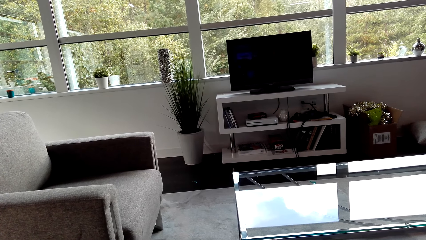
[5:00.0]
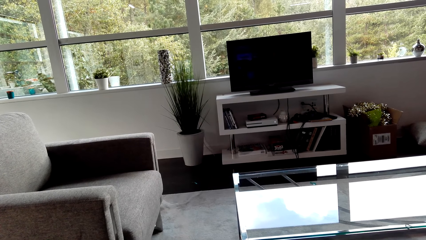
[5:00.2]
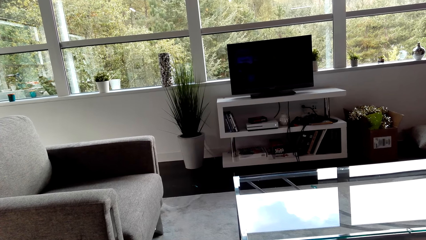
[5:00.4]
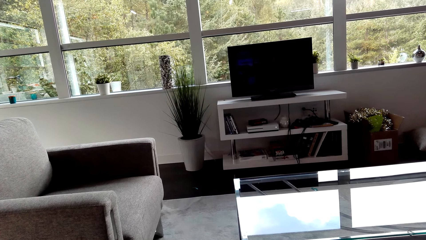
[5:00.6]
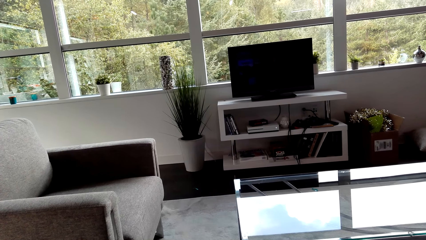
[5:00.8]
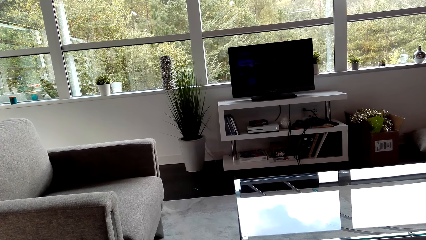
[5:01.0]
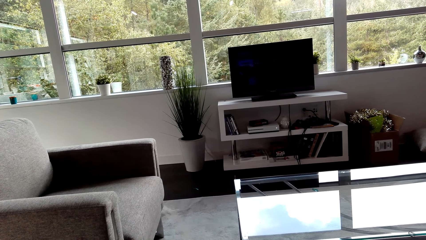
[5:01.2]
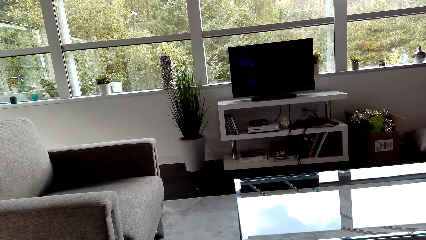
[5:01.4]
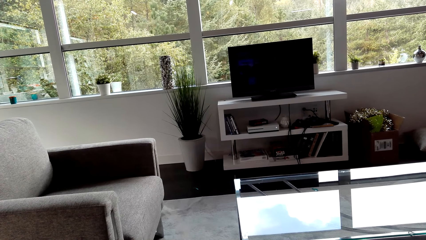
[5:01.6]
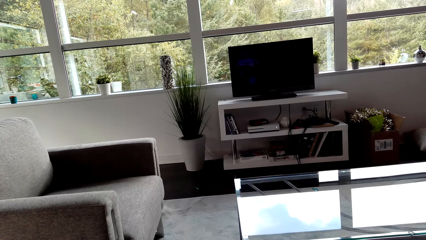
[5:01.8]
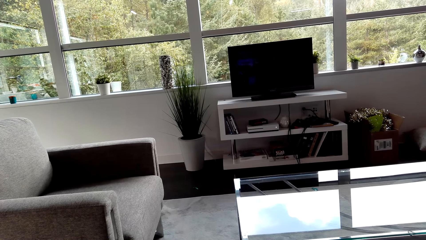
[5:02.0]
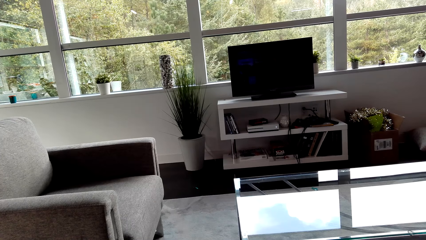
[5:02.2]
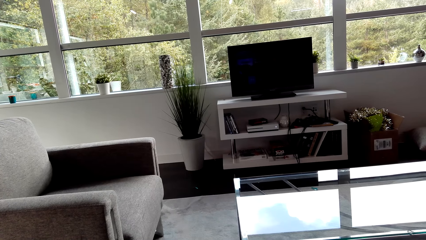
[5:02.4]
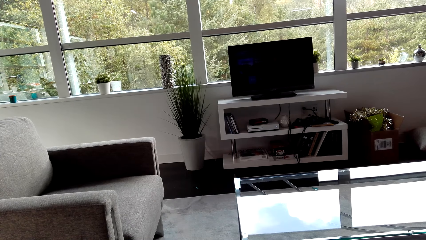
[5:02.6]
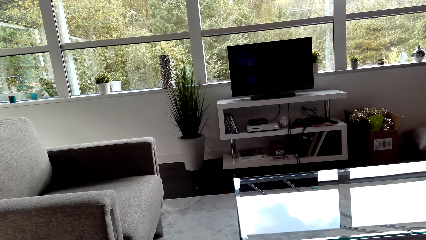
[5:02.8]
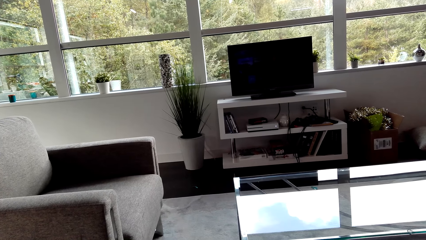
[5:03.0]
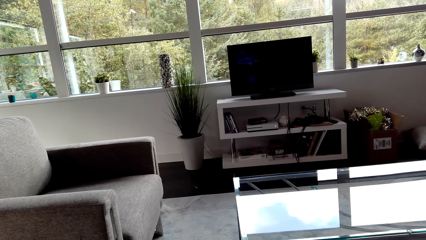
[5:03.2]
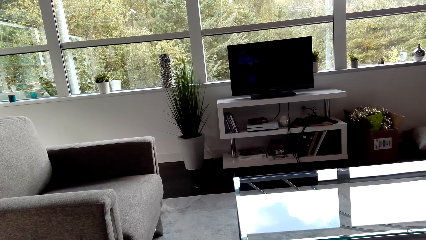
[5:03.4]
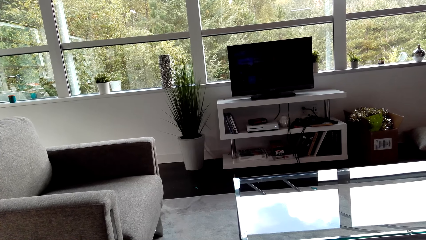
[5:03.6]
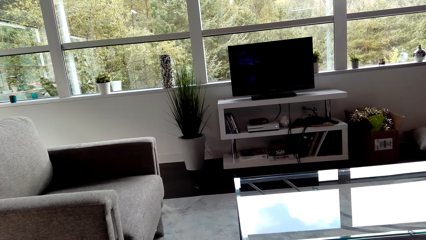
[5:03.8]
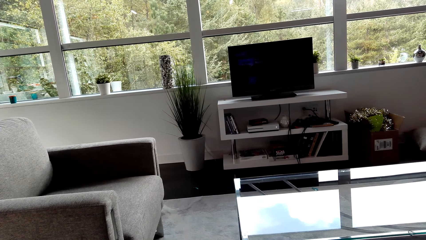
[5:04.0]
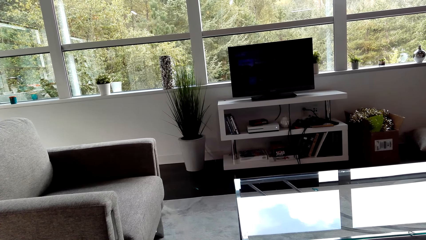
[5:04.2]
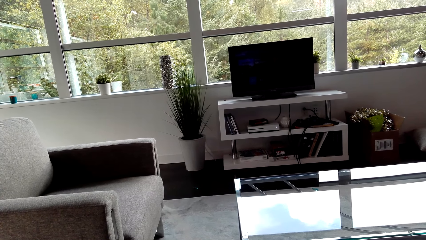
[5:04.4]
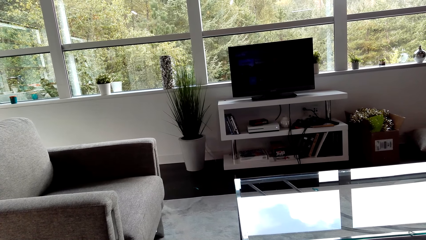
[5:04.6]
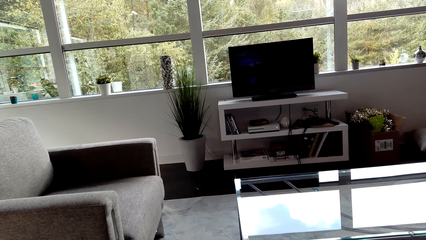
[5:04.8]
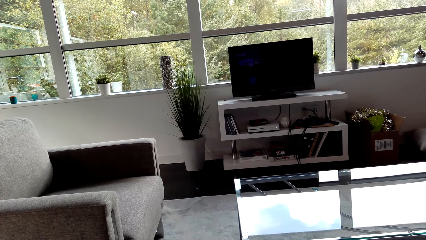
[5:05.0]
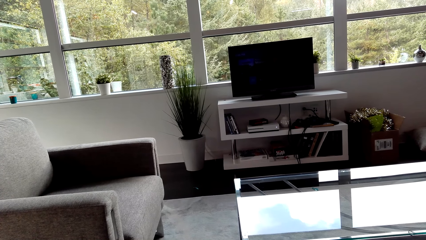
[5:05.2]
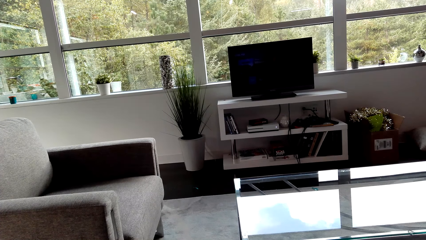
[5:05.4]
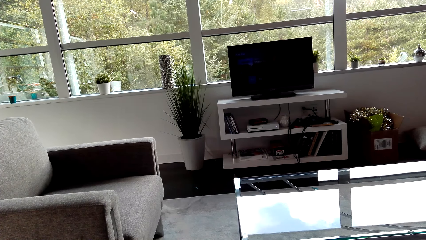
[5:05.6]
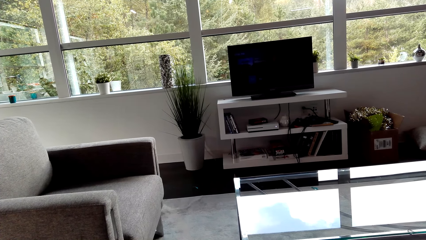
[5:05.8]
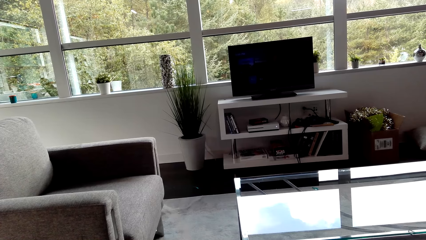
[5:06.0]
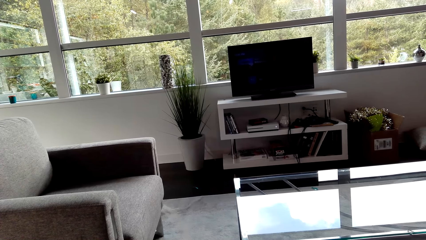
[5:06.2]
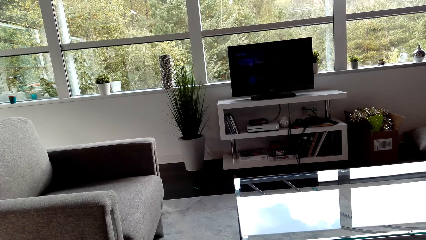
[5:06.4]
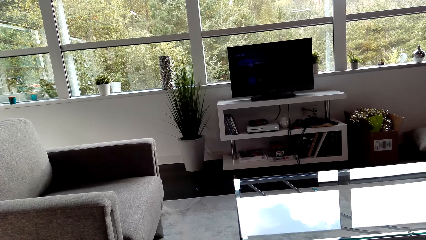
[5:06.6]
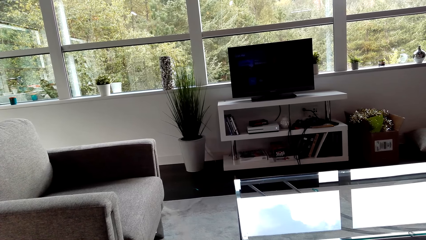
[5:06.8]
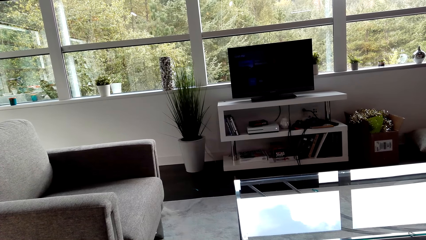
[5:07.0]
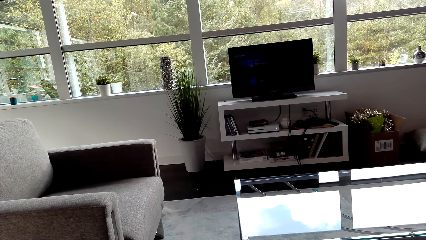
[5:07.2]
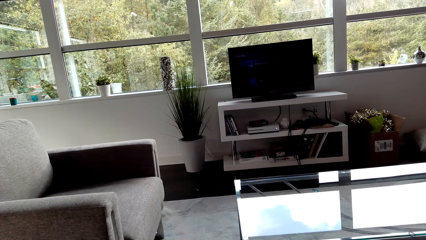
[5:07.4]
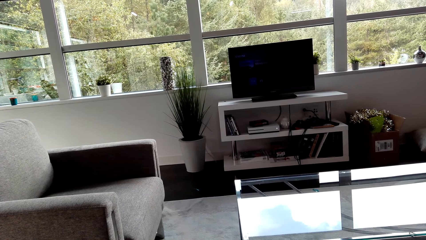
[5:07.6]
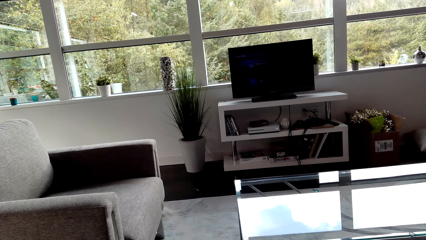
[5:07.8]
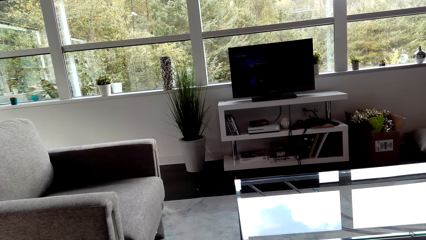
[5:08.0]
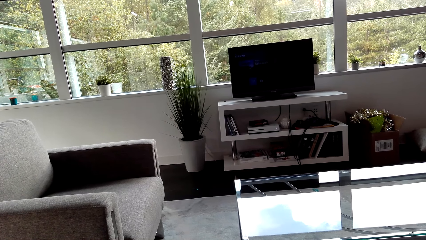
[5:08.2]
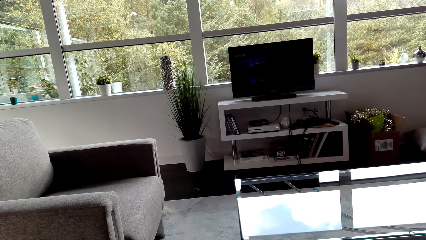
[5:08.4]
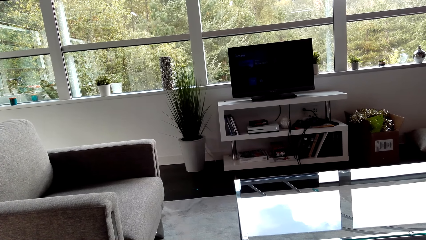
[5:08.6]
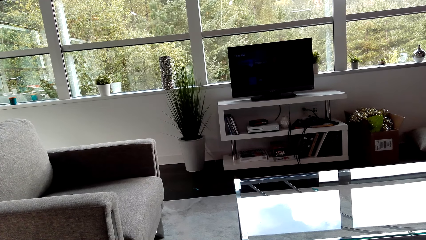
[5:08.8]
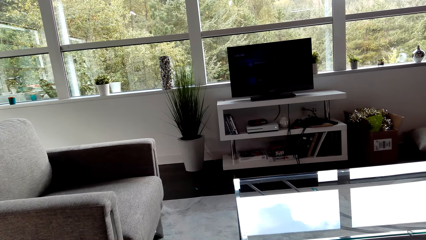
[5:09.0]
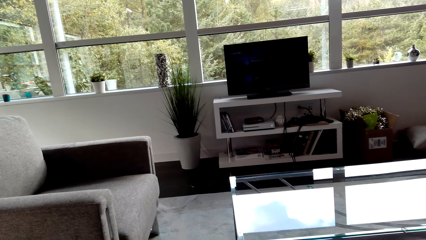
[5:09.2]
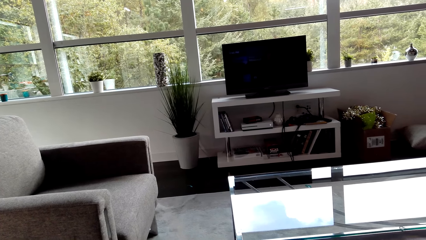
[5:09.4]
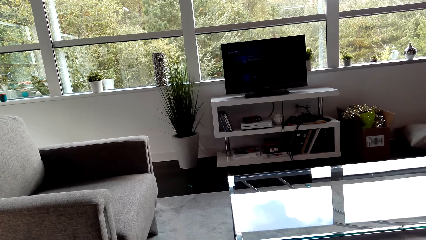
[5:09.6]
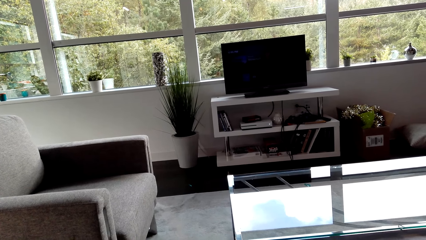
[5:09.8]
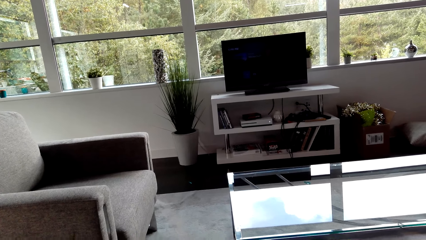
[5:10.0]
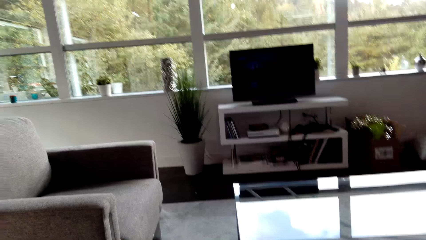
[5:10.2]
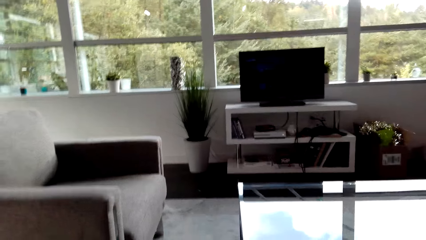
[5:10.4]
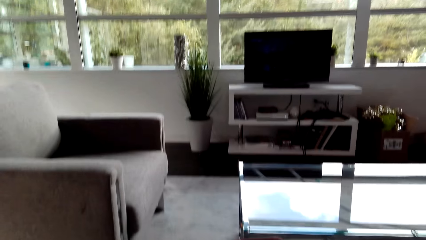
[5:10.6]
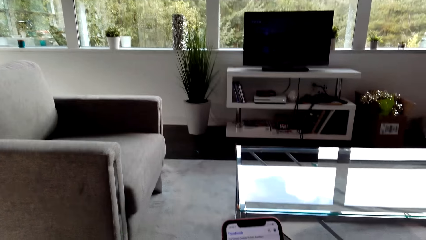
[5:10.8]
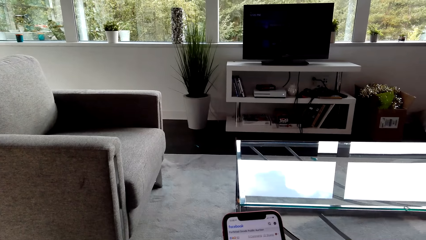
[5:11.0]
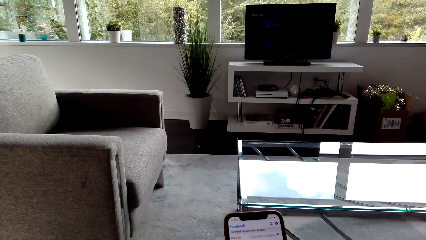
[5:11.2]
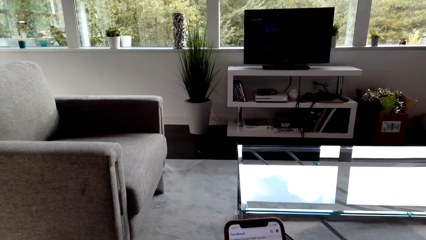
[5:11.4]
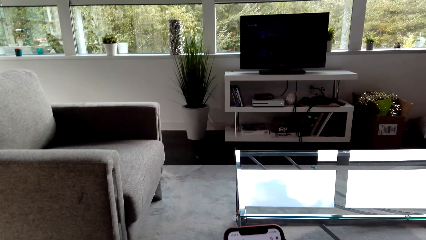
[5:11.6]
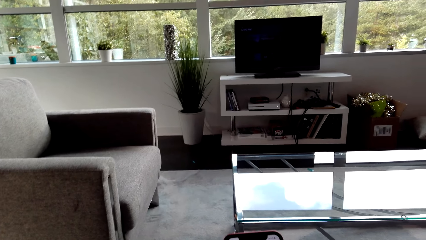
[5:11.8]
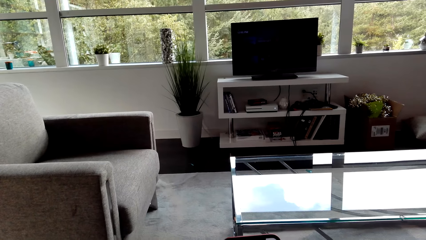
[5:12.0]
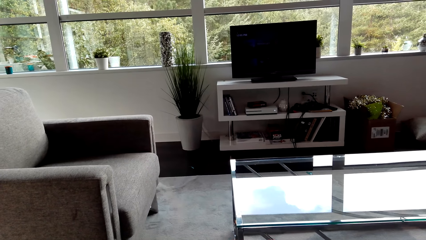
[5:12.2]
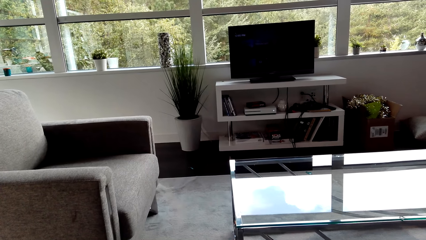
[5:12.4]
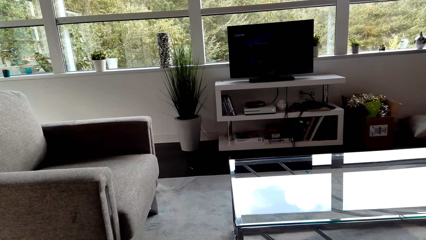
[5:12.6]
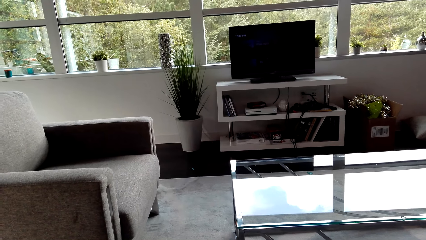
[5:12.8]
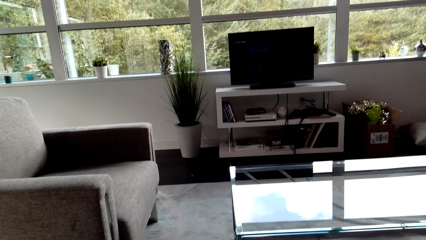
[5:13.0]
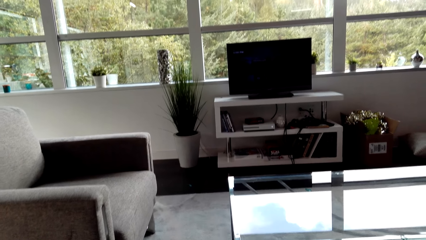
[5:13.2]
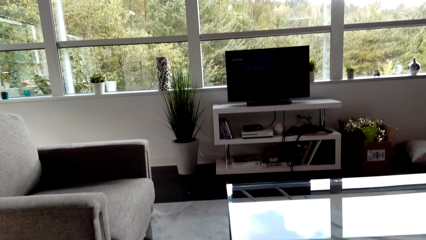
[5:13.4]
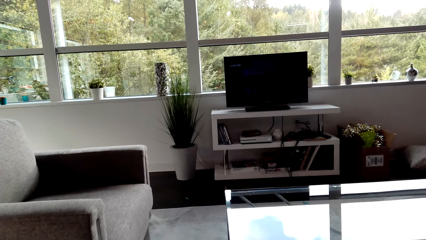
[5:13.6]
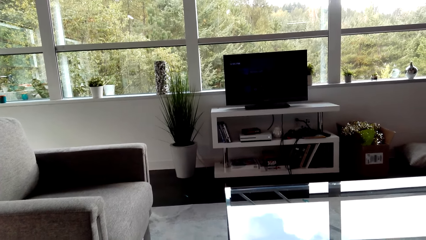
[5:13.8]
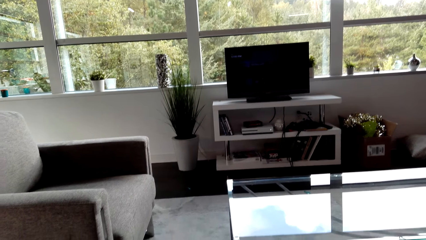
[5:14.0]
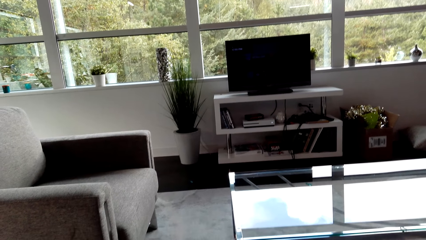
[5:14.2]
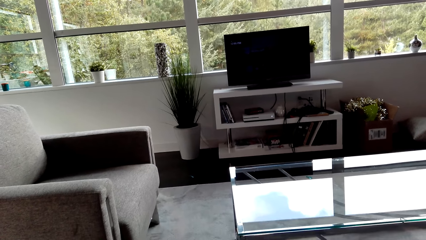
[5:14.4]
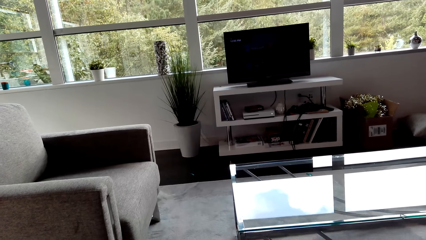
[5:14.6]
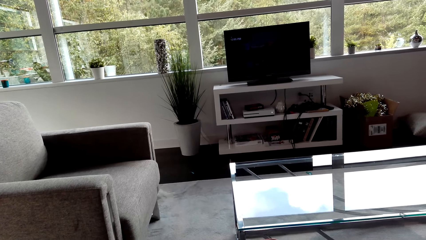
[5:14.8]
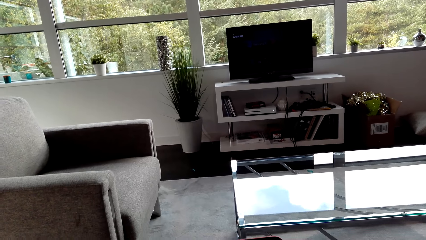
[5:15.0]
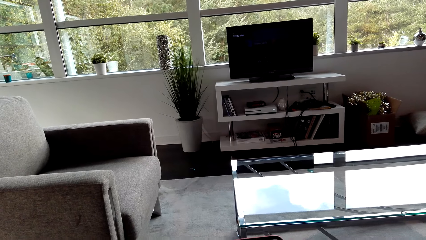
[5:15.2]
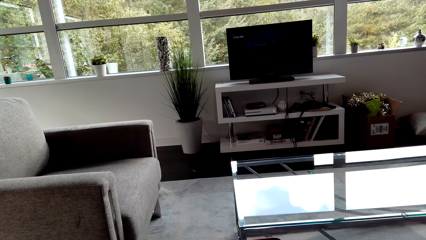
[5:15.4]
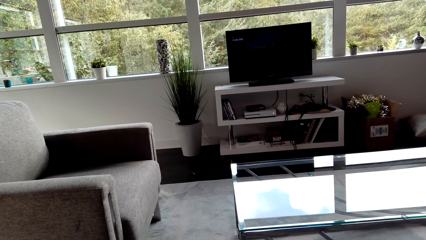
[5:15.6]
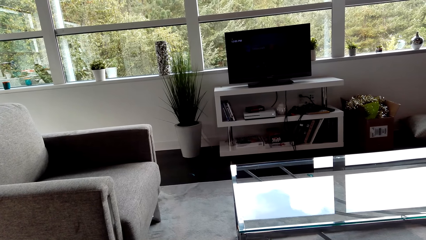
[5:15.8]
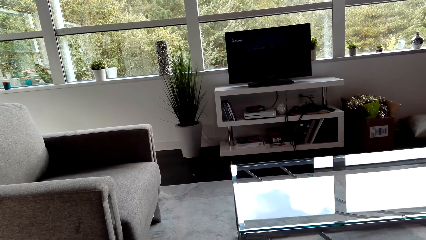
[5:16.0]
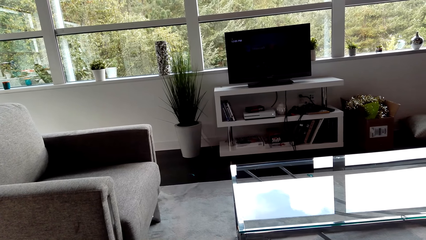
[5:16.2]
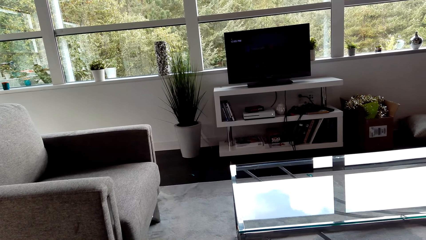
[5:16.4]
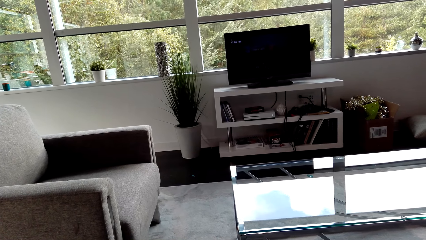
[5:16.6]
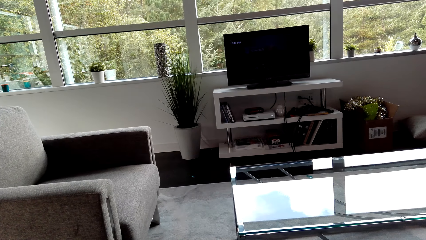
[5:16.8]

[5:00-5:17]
The camera wearer stares at the television. They look around. They stare at the phone. They look around.
